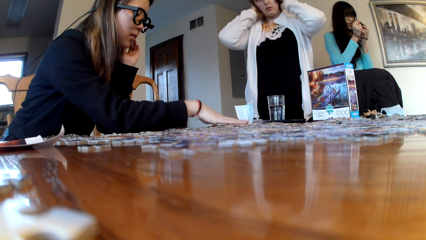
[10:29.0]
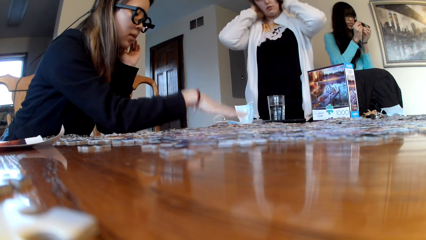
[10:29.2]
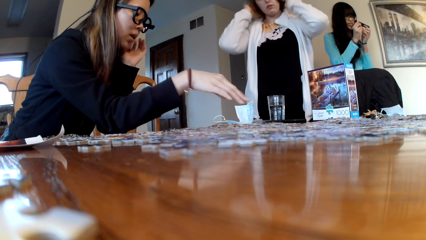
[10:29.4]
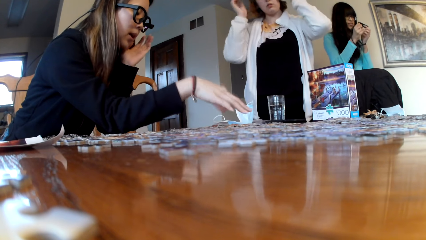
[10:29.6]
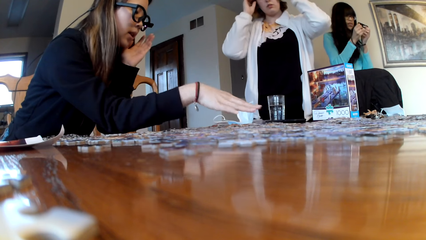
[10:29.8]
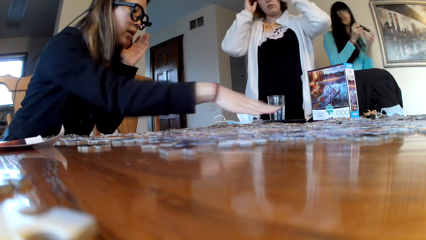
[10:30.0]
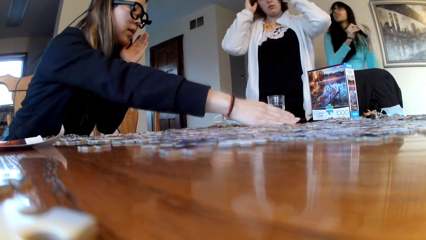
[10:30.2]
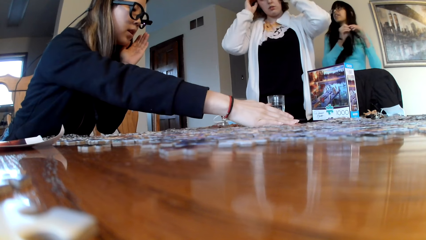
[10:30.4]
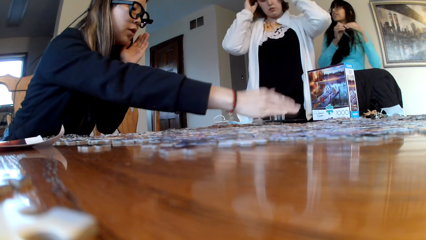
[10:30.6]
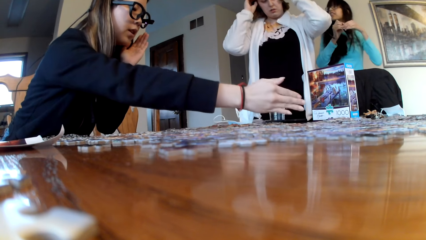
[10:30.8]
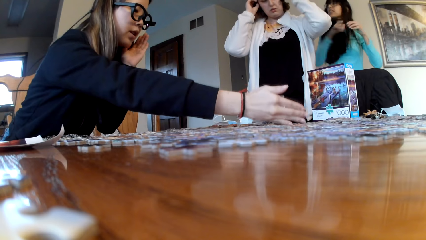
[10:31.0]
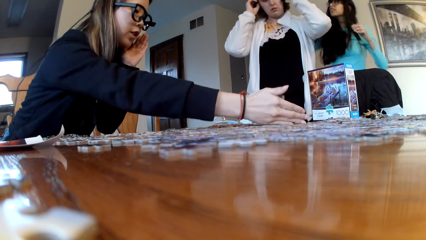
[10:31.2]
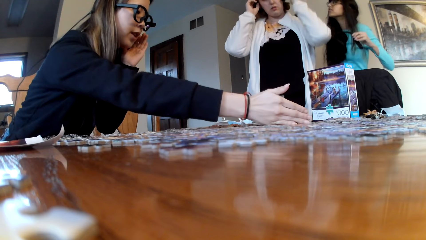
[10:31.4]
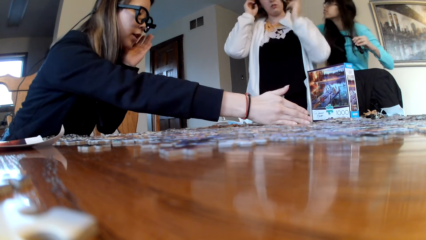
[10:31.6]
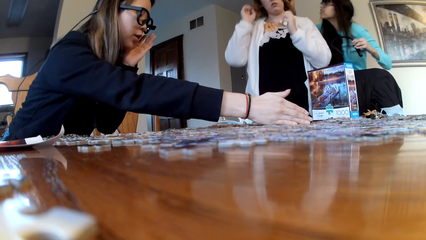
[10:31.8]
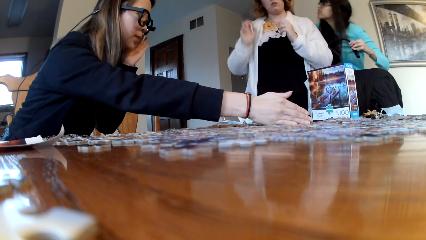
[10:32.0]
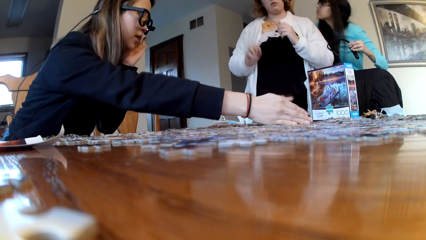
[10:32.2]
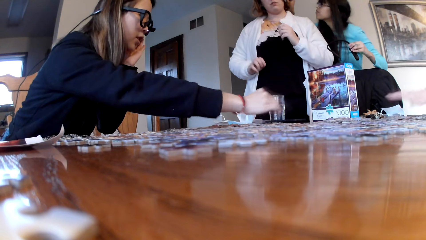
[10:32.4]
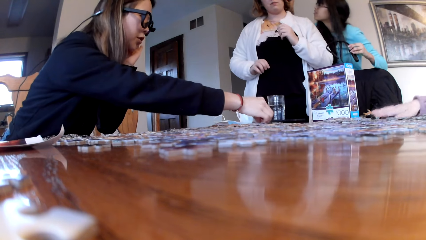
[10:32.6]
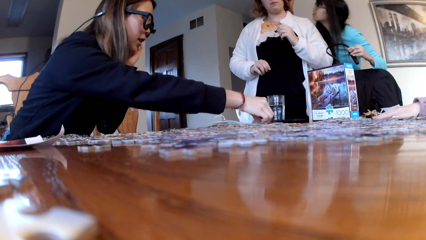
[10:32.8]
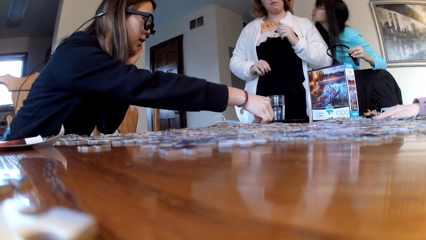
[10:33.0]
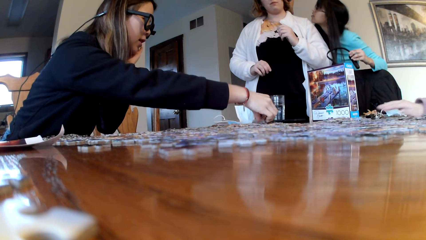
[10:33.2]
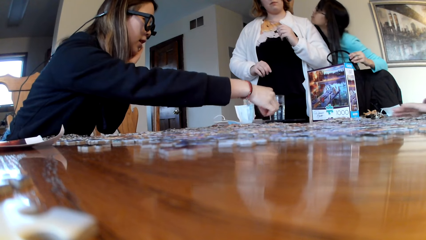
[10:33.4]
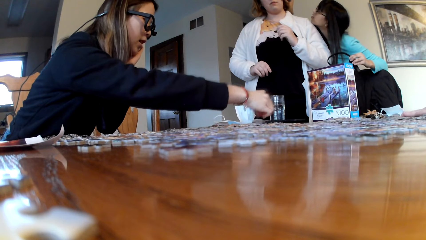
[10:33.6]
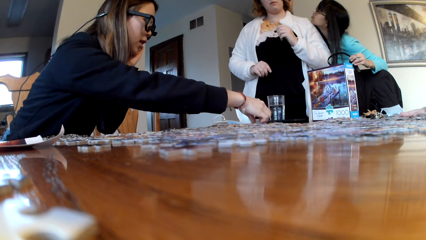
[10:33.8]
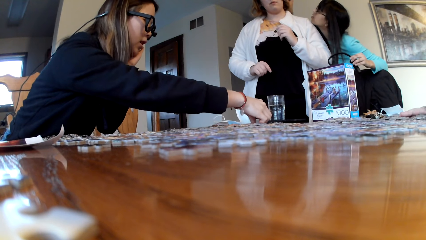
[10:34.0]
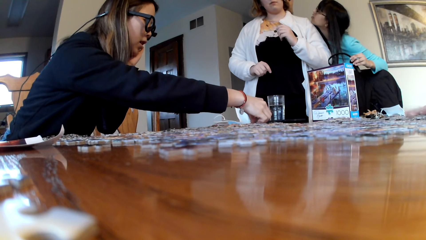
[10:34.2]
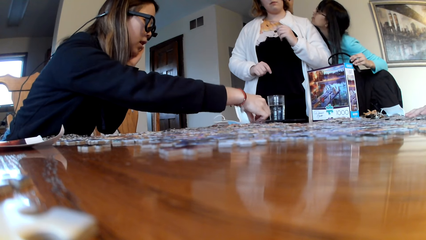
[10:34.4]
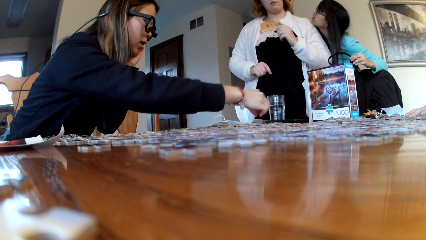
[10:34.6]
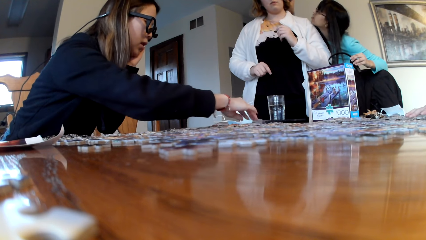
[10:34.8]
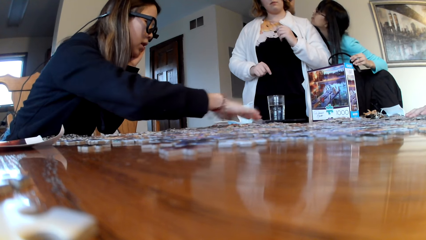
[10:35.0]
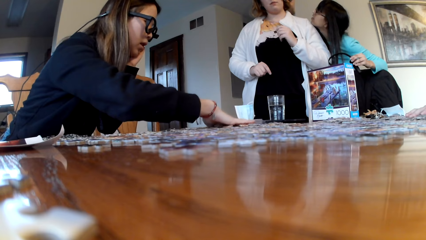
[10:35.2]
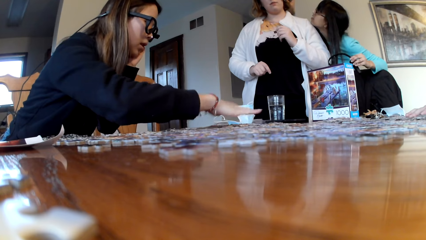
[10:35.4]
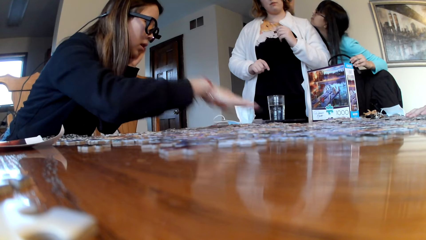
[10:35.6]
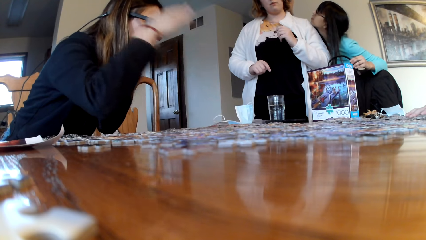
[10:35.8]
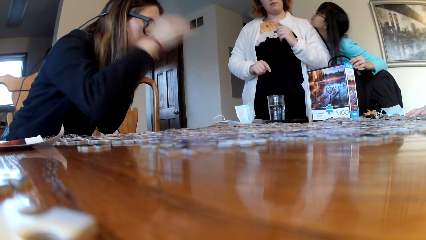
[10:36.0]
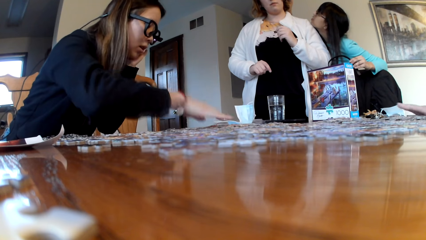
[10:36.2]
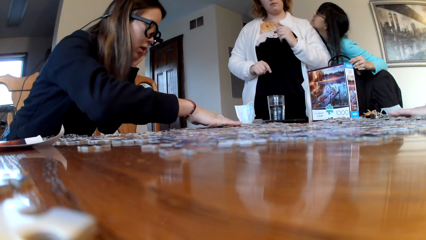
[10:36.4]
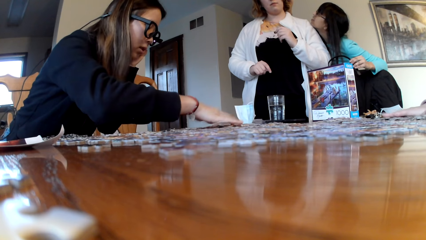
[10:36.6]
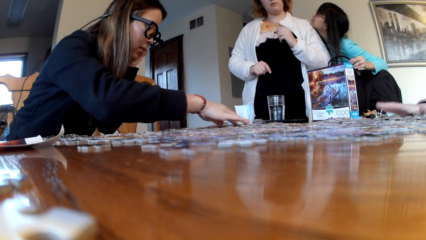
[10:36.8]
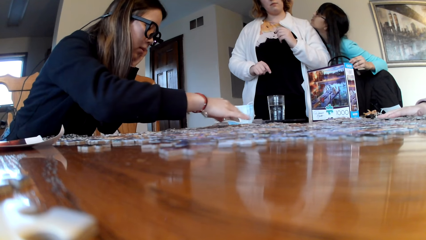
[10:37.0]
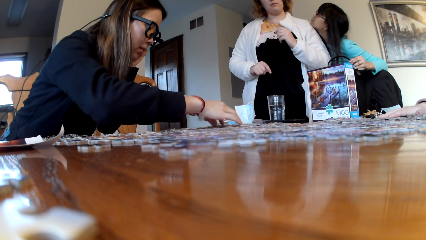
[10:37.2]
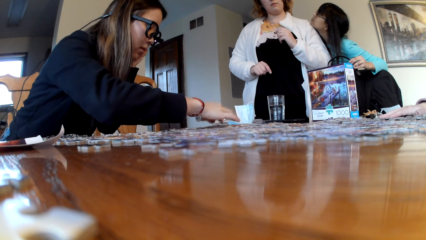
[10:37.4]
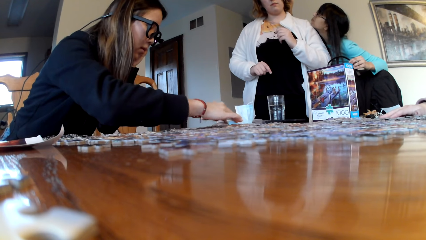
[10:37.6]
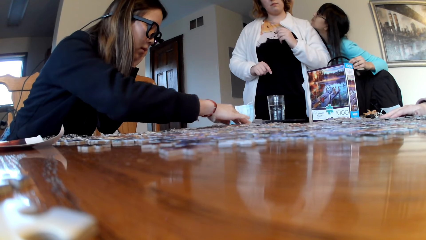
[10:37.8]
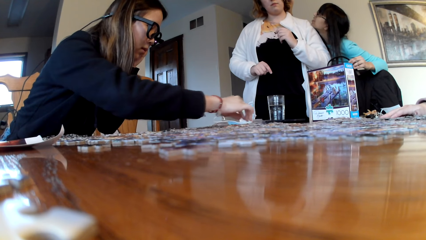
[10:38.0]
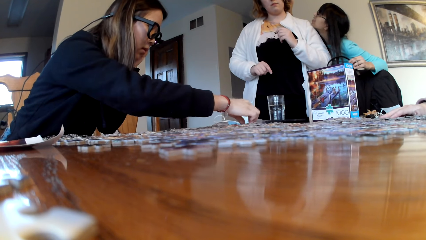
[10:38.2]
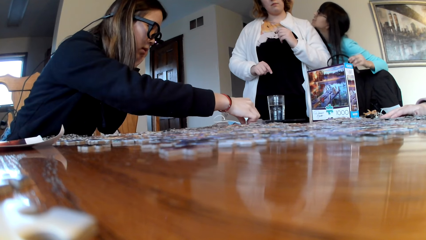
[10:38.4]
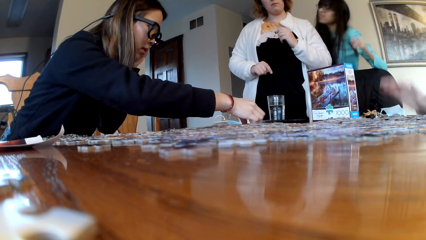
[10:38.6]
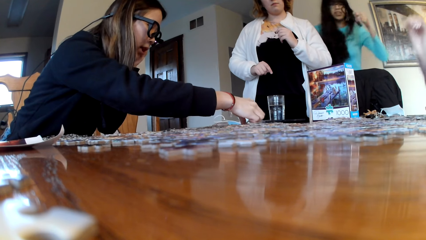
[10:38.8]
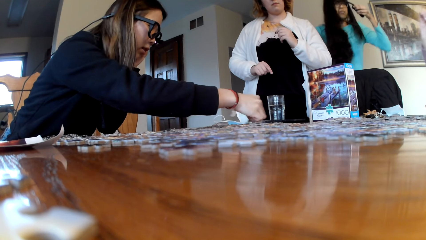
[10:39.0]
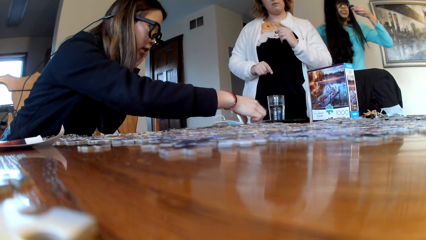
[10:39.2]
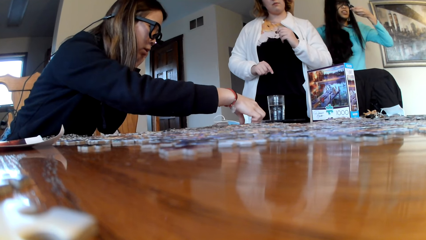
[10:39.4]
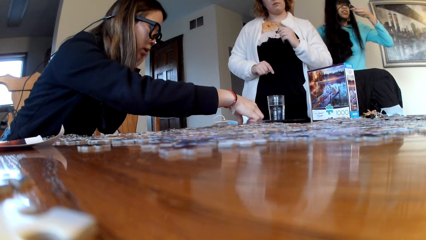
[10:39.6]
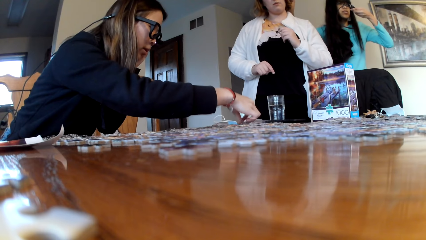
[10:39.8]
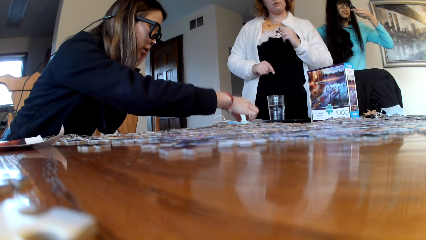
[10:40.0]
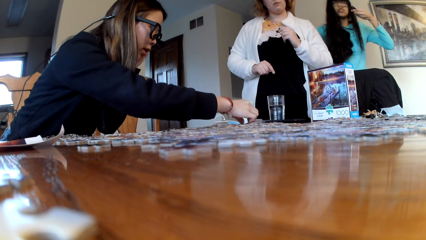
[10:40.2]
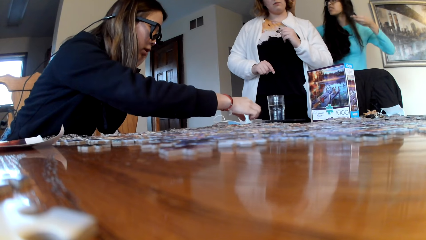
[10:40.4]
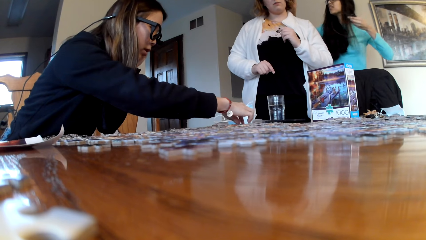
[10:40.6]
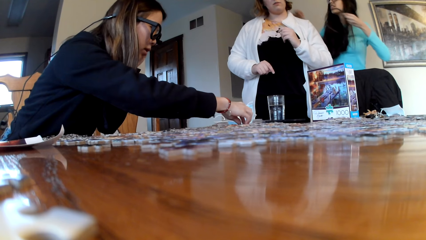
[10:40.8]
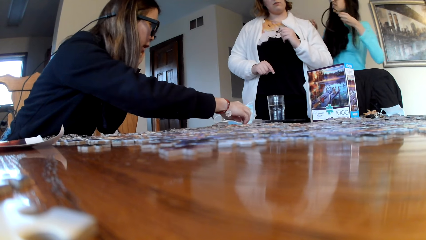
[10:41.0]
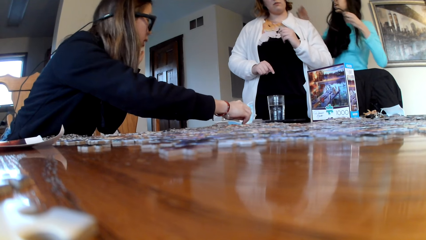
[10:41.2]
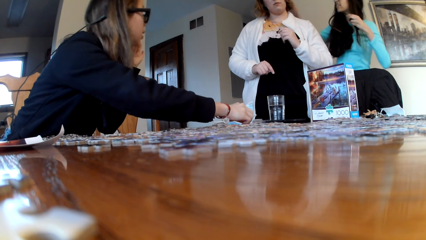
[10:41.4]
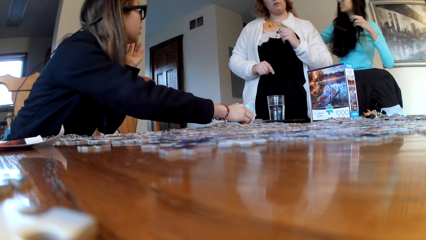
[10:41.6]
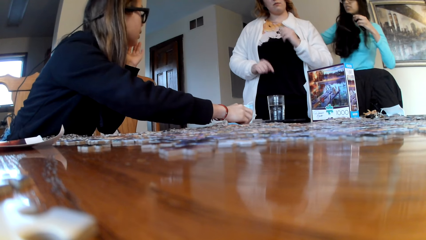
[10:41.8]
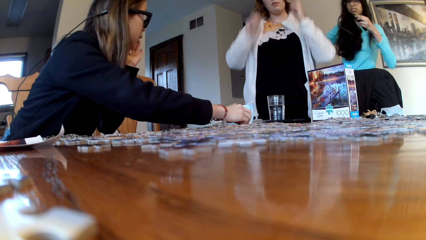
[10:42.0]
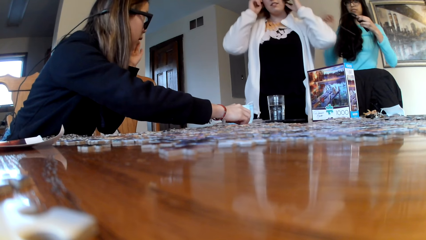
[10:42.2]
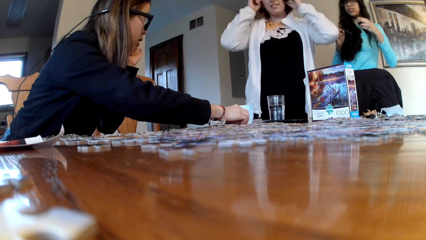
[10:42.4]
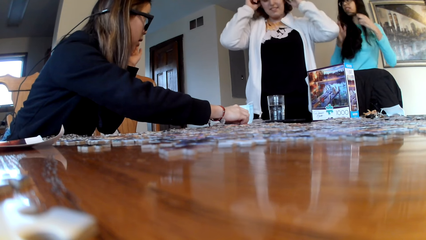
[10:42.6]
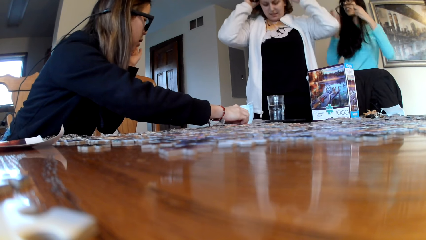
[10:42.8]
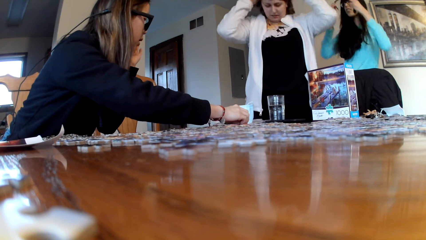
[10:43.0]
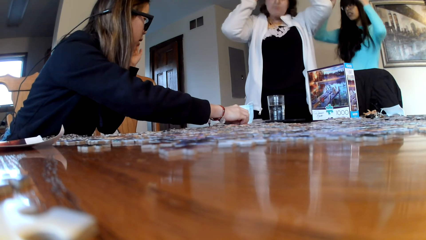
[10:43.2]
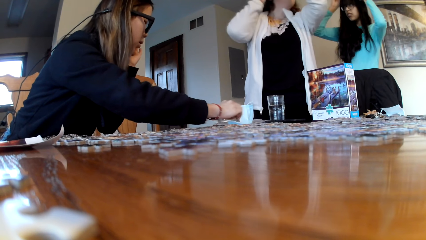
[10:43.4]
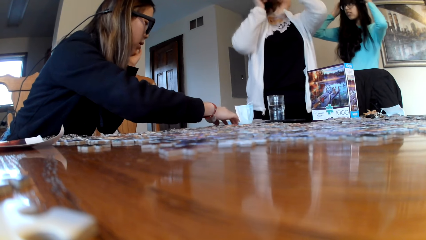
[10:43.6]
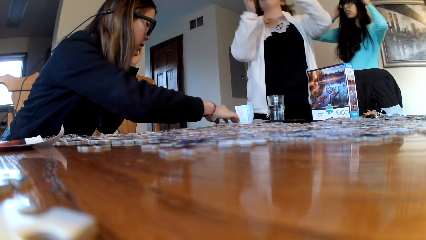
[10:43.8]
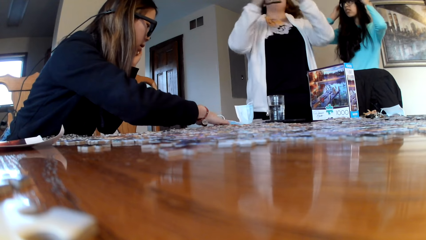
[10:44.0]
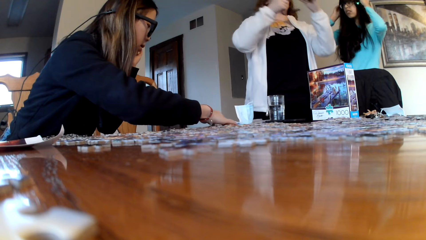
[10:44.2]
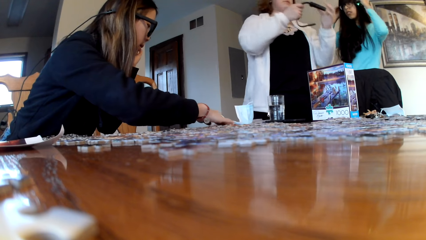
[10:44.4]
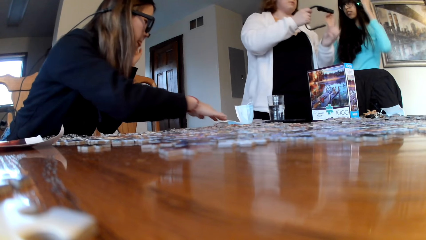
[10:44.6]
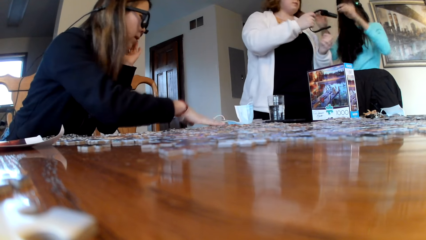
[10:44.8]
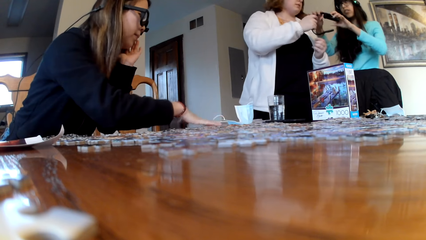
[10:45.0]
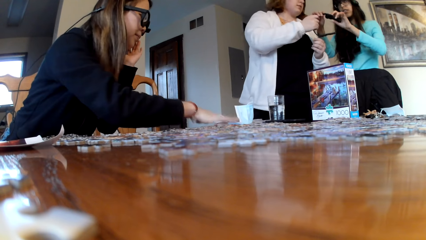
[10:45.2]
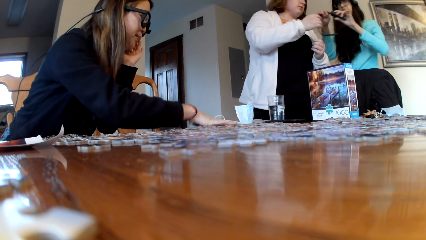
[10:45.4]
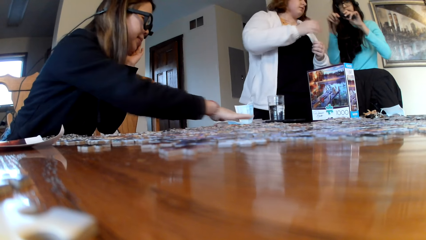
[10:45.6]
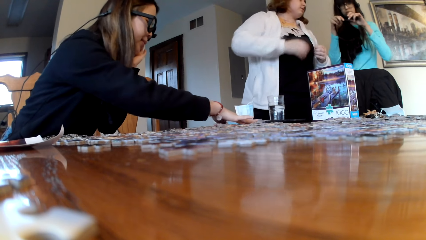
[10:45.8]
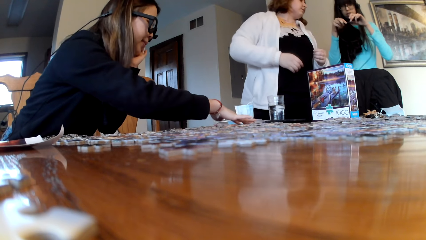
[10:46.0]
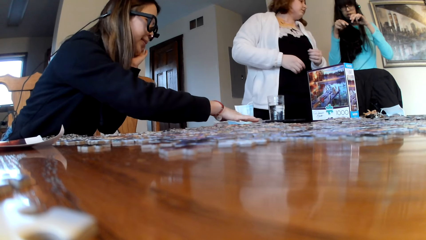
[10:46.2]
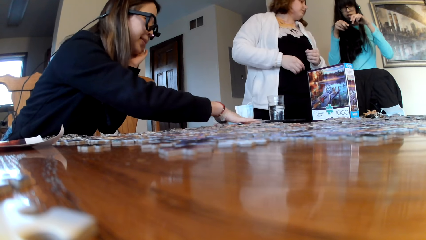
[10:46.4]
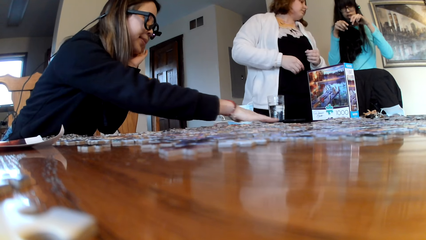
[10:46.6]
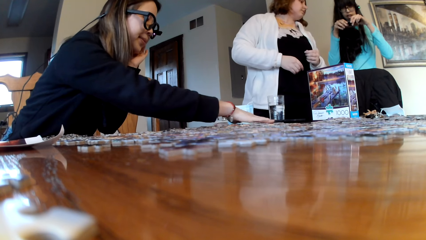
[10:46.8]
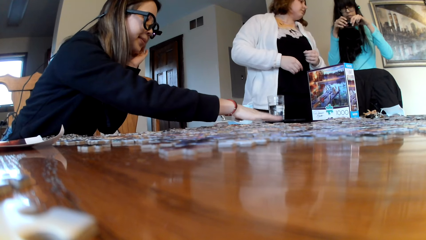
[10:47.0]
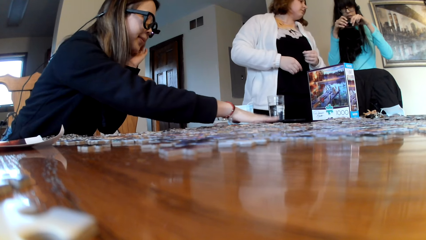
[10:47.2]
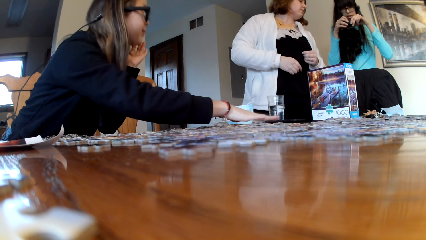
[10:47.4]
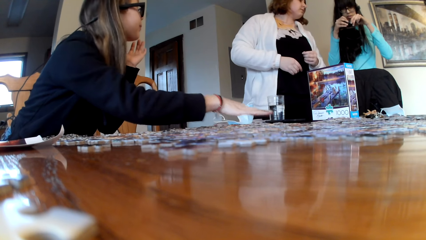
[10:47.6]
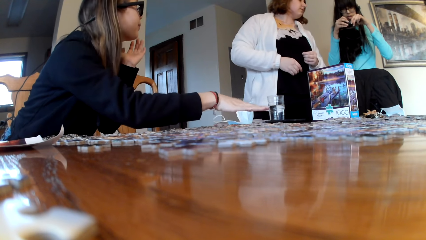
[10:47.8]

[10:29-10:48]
A woman looks for the puzzle pieces. Another woman touches her hair. A third woman touches the second woman's hair. The first woman looks for the puzzle pieces.
